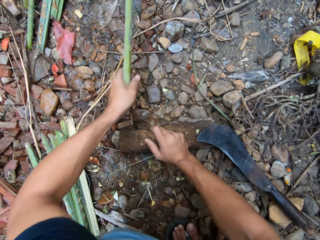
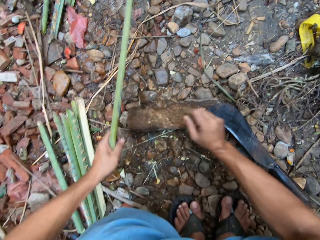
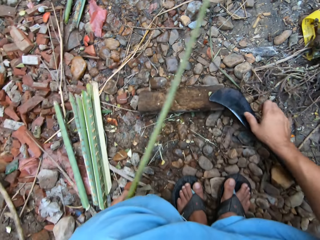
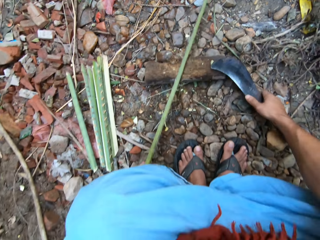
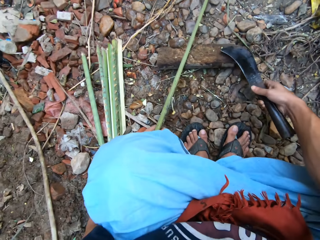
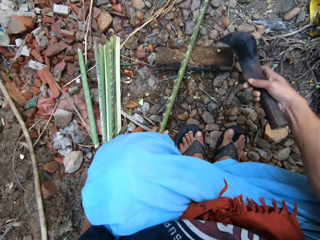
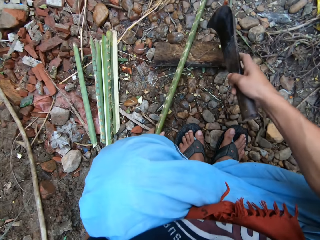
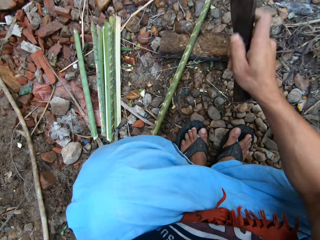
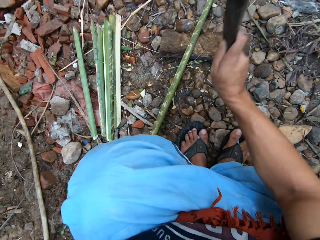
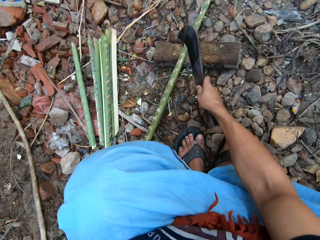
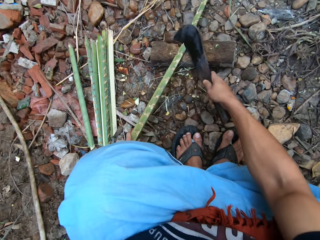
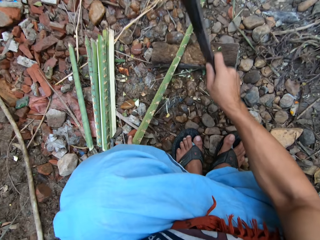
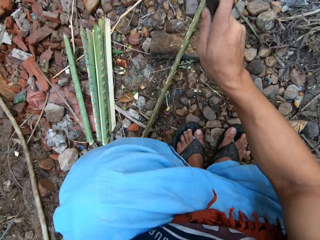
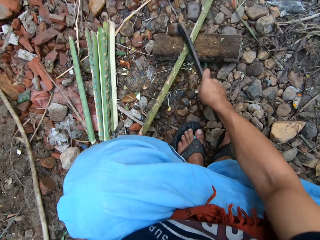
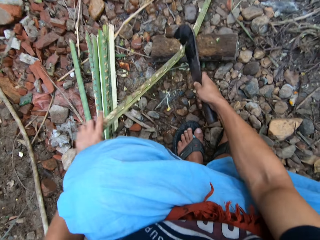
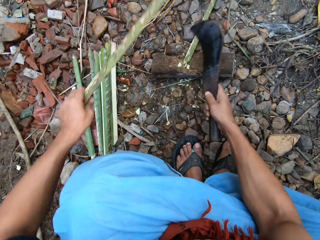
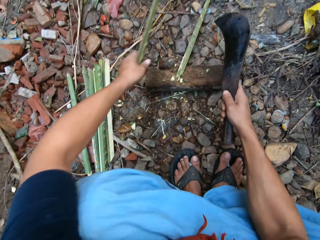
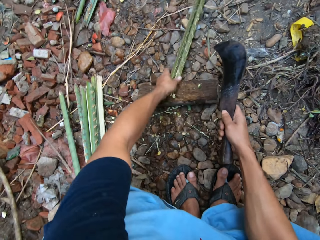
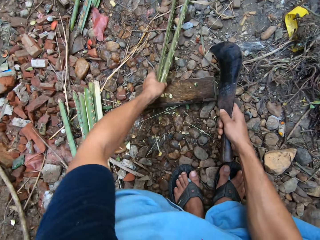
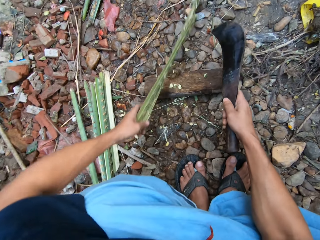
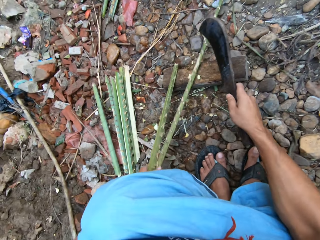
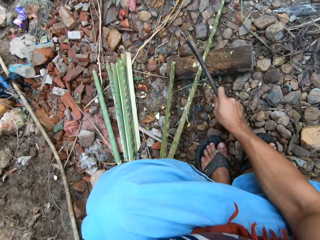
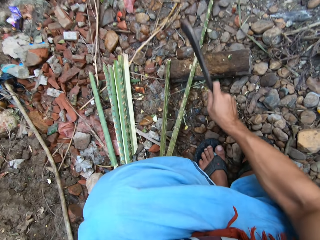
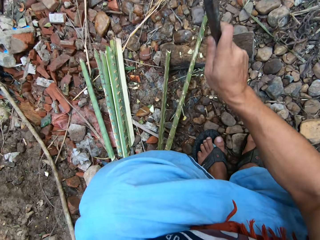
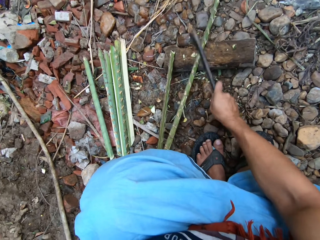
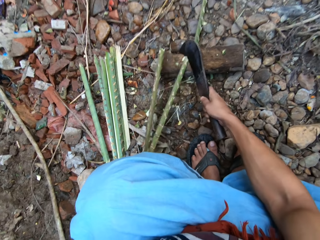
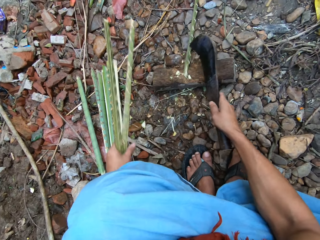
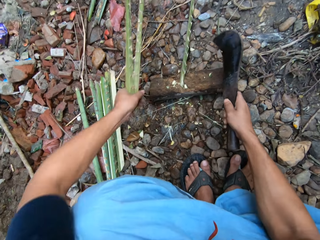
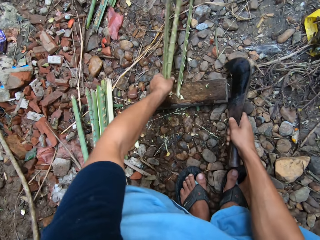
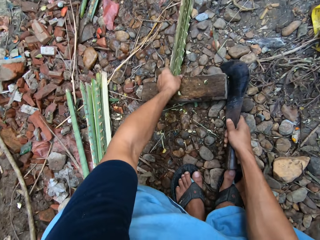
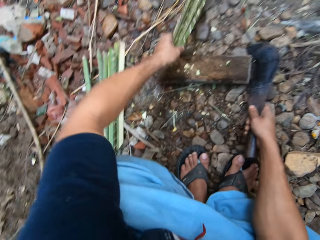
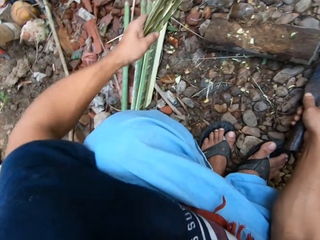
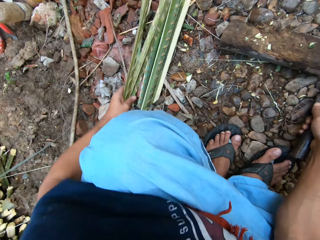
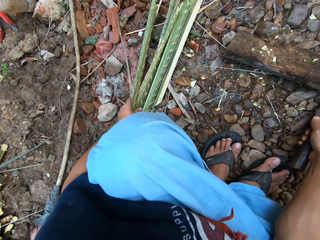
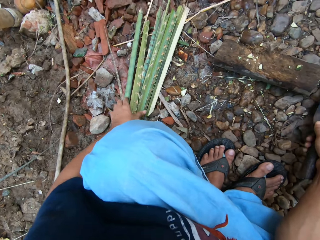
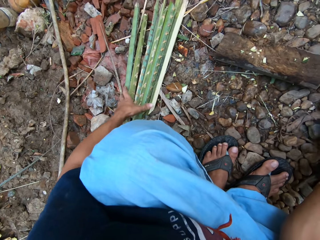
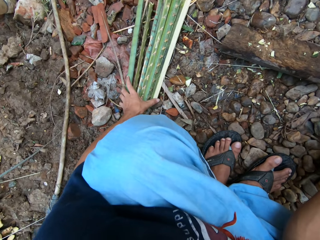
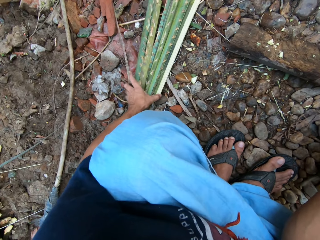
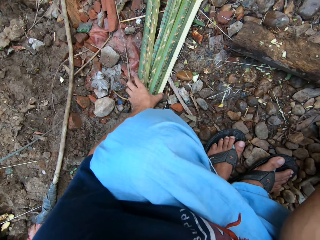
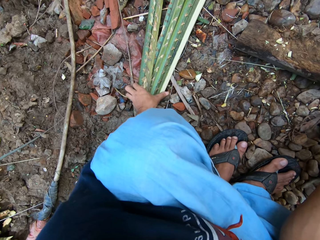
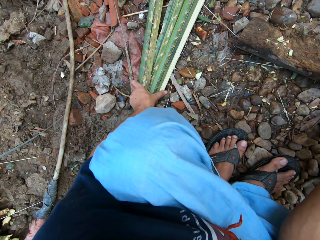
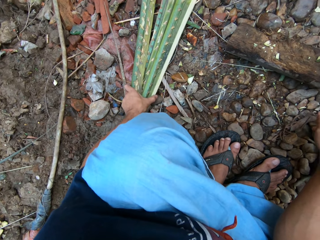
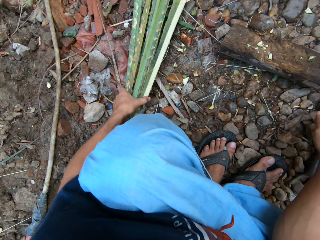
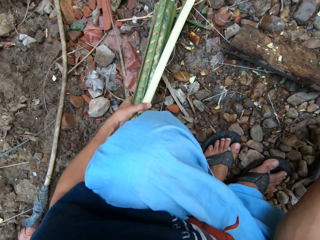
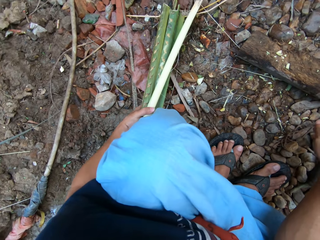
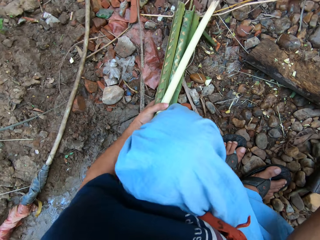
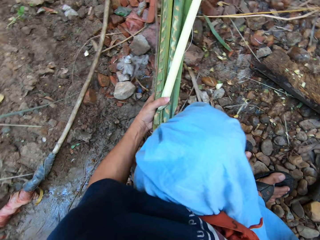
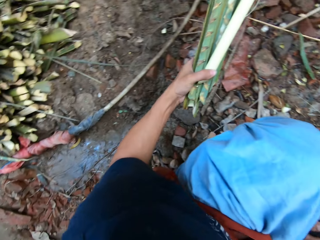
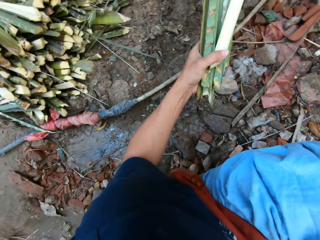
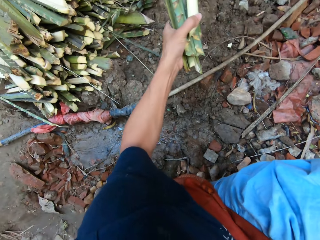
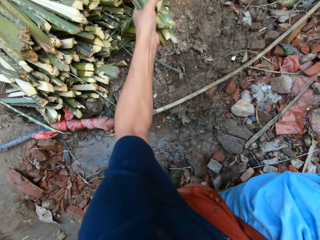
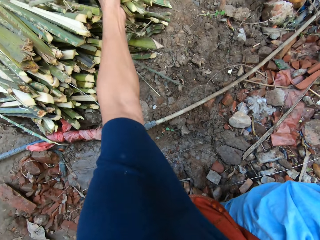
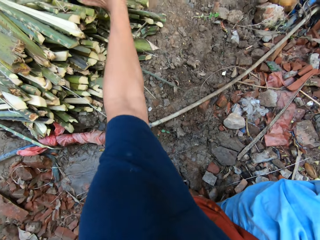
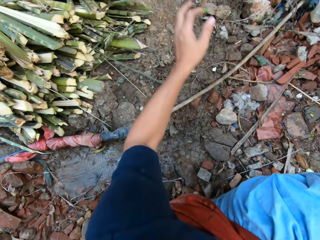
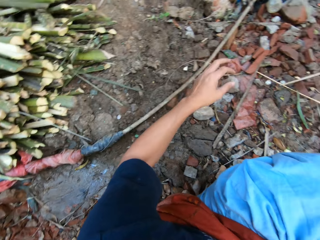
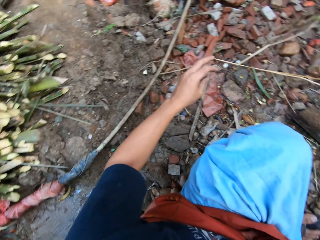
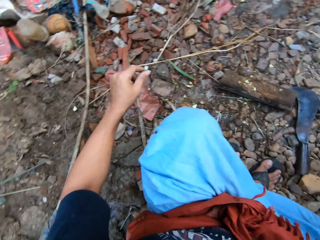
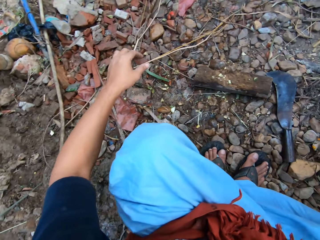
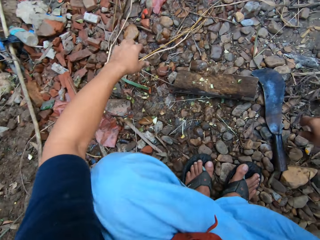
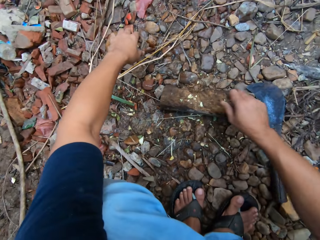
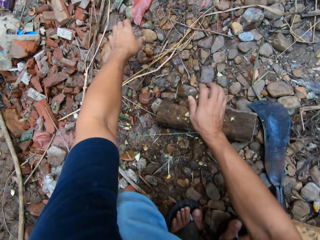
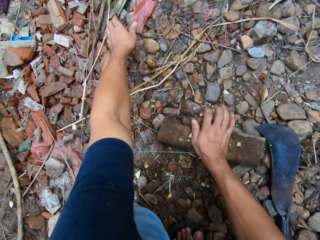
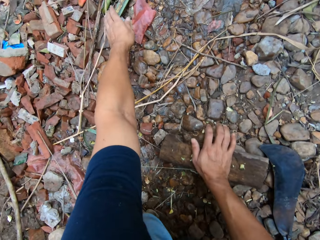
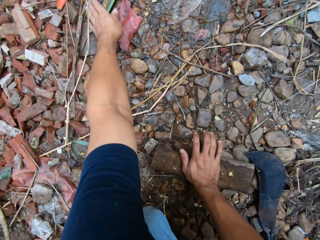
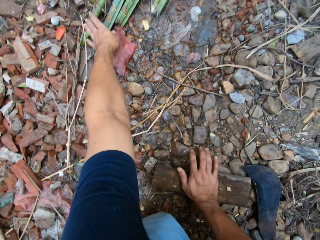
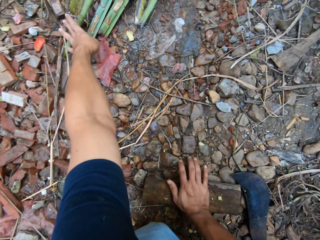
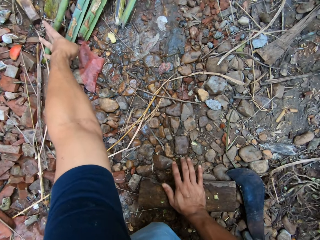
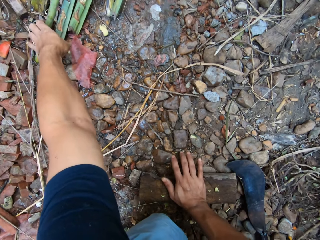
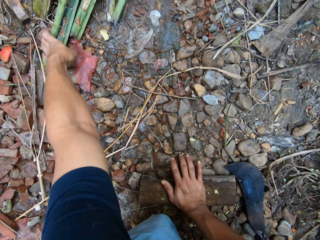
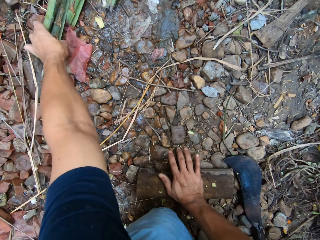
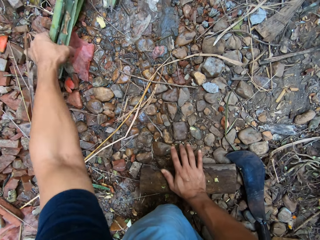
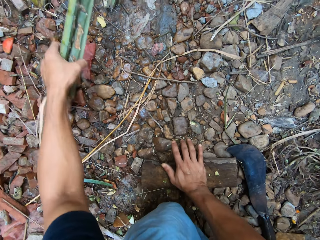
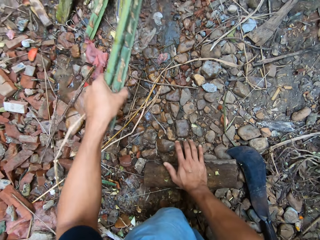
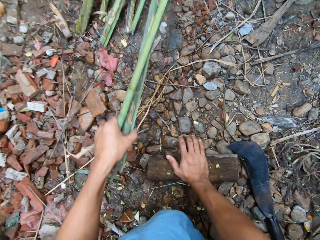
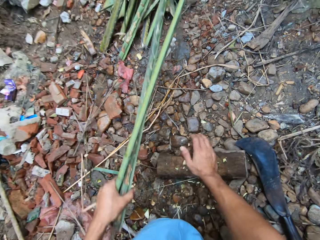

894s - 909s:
The camera wearer picks up the pruning knife from the ground with his right hand. He cuts the long bamboo into pieces on the cutting block with the pruning knife in his right hand. He adjusts the long bamboo with his left hand. He cuts the long bamboo on the cutting block with the pruning knife in his right hand. He gathers all the short bamboo with his left hand. He puts the short bamboo on the pile of bamboo with his left hand. He picks up a pair of long bamboo from the bunch of bamboo on the ground with his left hand.

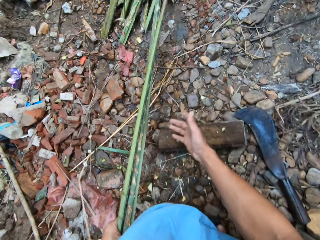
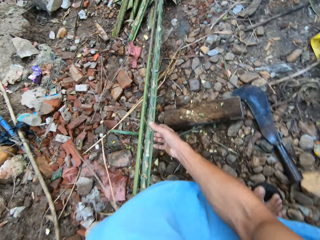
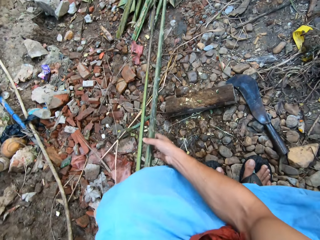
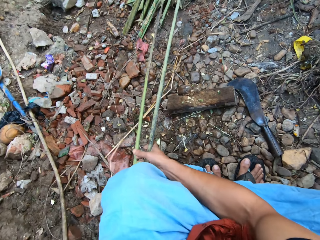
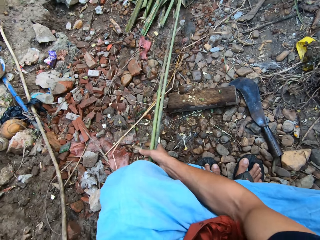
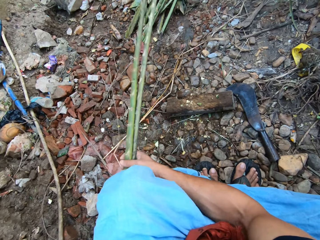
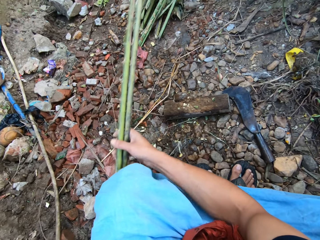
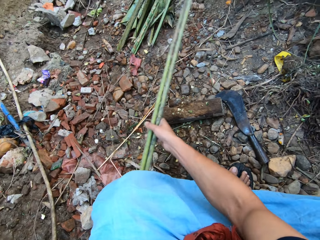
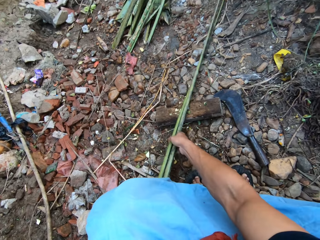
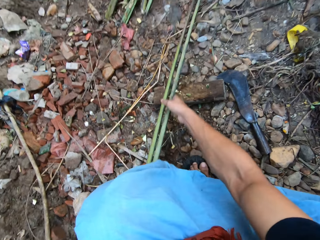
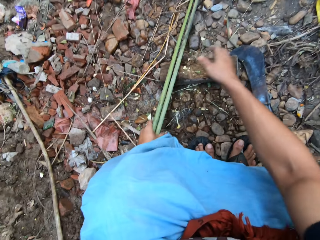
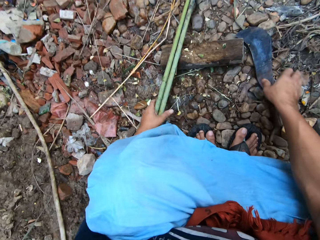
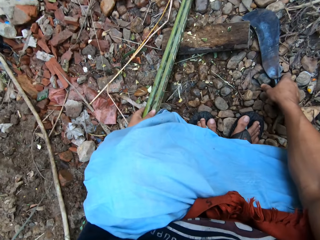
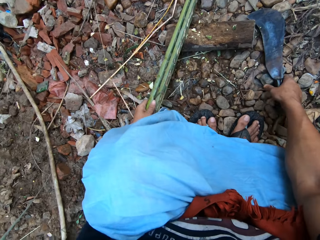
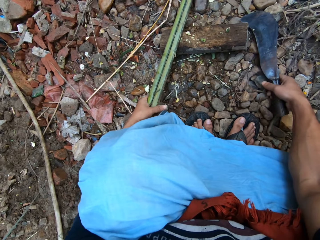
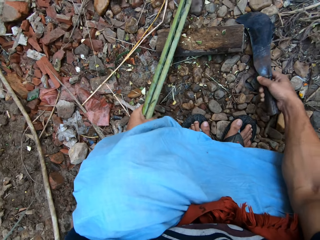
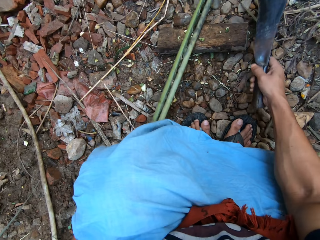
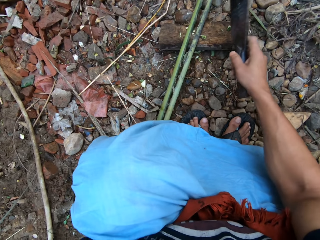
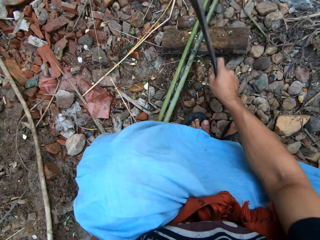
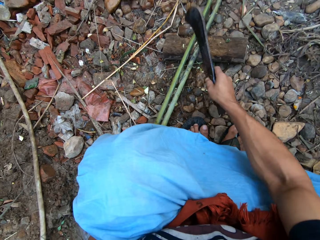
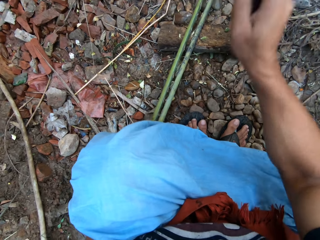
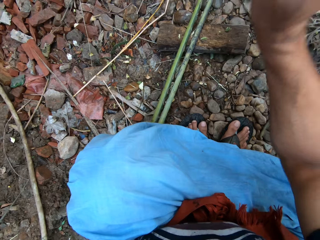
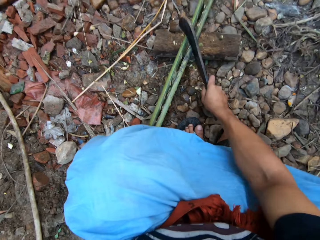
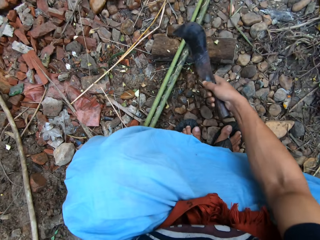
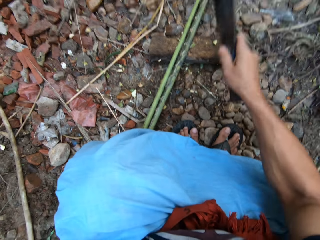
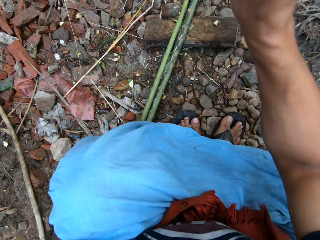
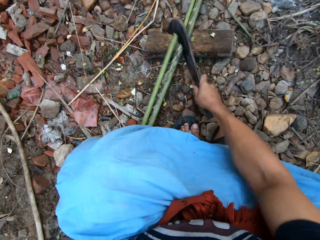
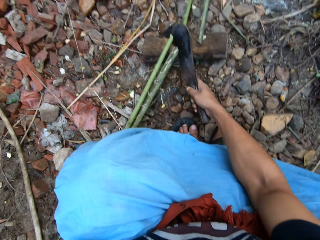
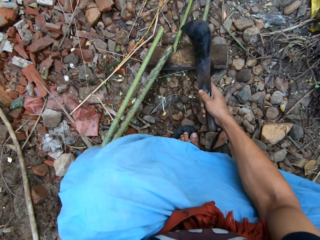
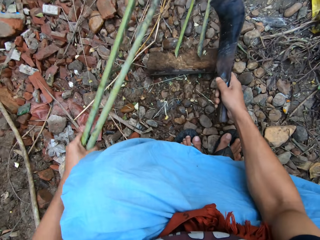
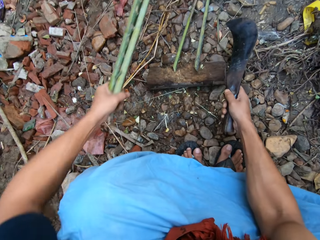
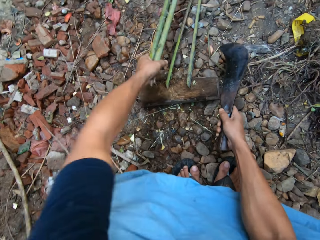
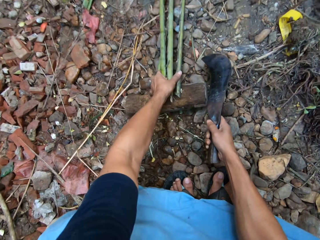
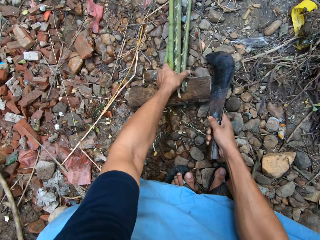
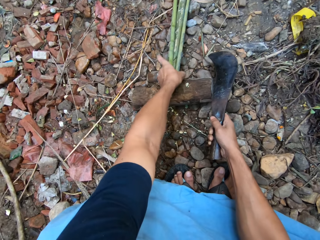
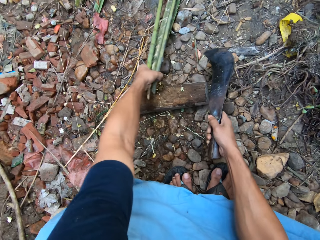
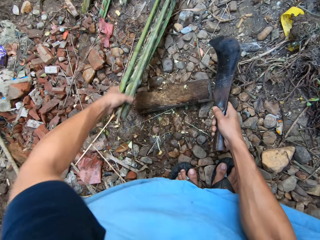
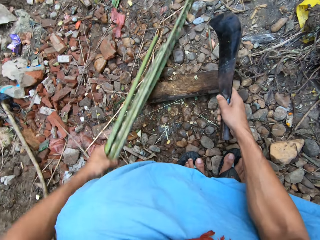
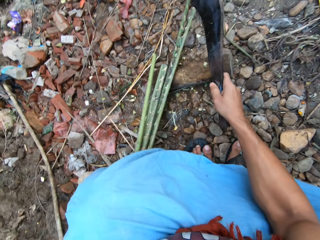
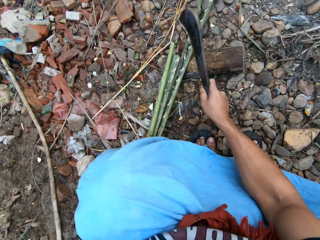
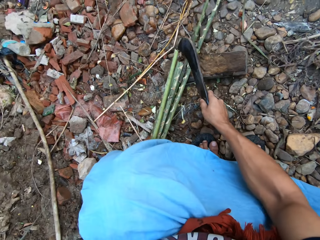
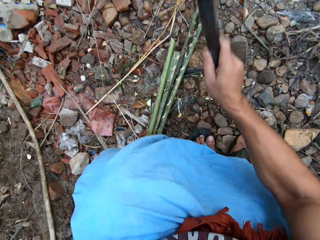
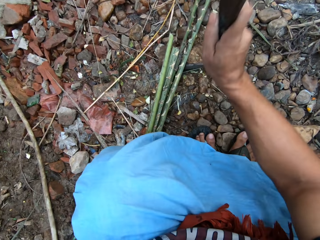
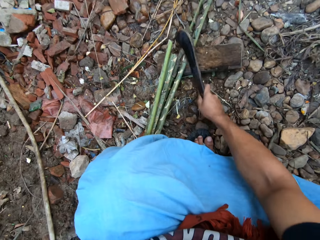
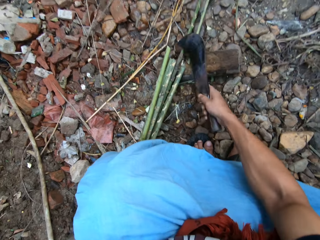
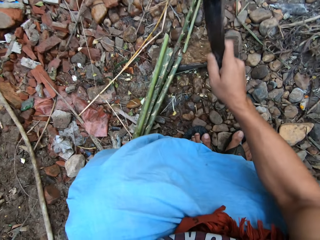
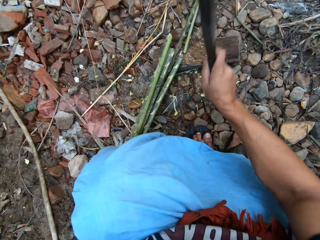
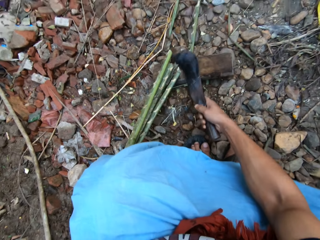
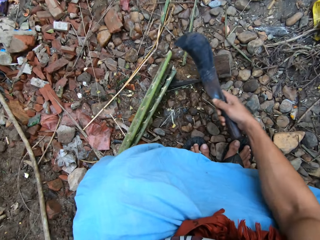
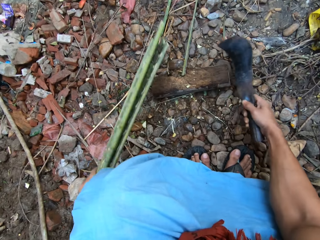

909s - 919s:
The camera wearer picks up the pruning knife from the ground with his right hand. He cuts the pair of long bamboo into pieces on the cutting block with the pruning knife in his right hand. He adjusts the pair of long bamboo with his left hand. He cuts the pair of long bamboo on the cutting block with the pruning knife in his right hand.
